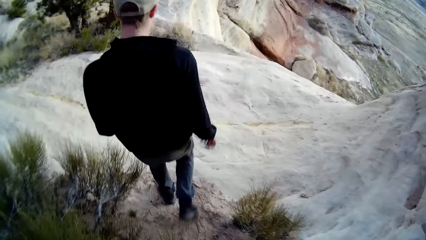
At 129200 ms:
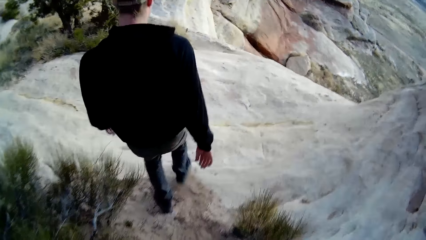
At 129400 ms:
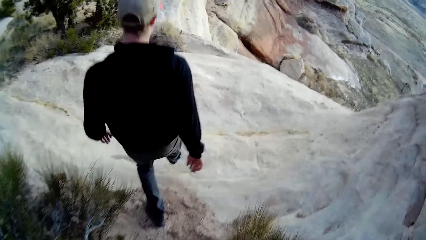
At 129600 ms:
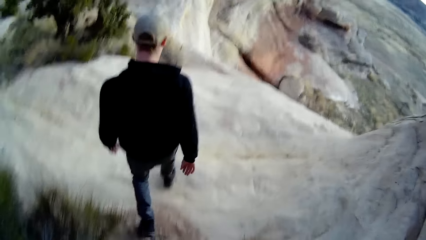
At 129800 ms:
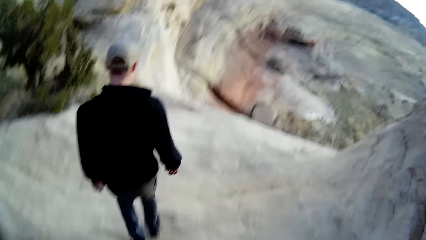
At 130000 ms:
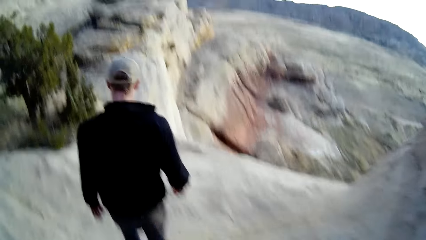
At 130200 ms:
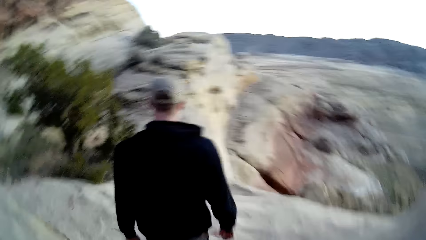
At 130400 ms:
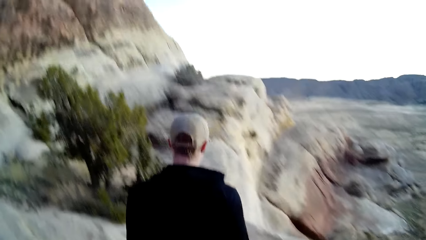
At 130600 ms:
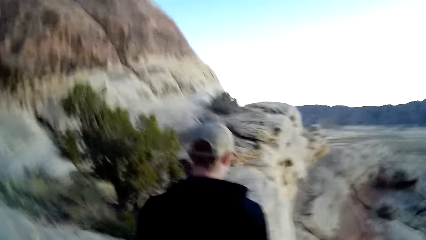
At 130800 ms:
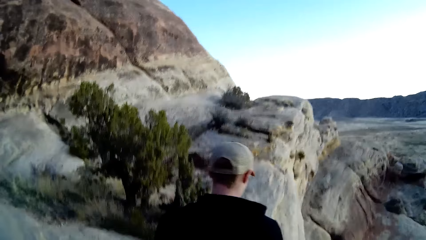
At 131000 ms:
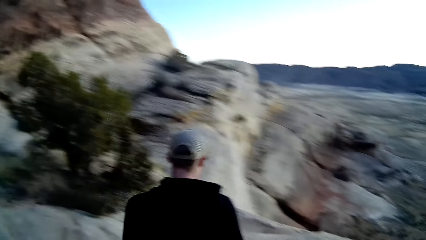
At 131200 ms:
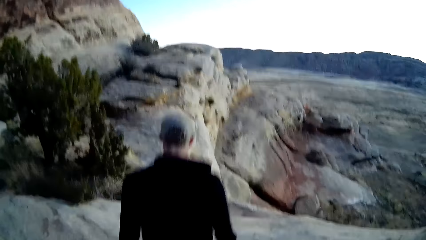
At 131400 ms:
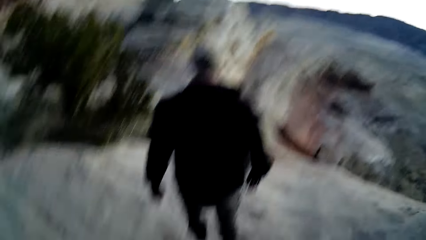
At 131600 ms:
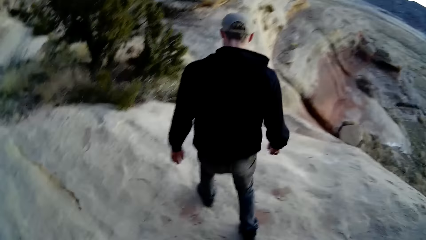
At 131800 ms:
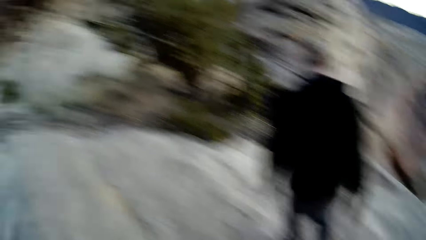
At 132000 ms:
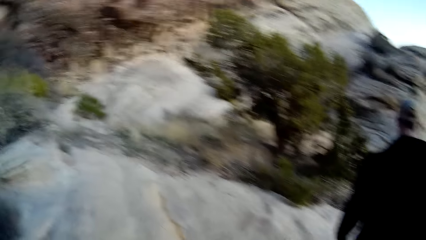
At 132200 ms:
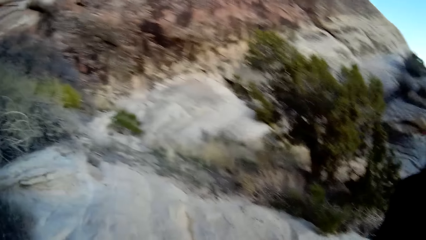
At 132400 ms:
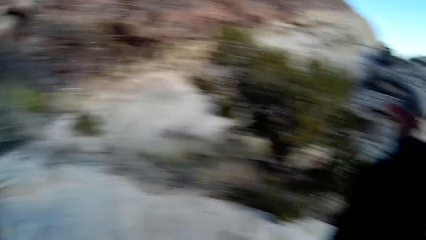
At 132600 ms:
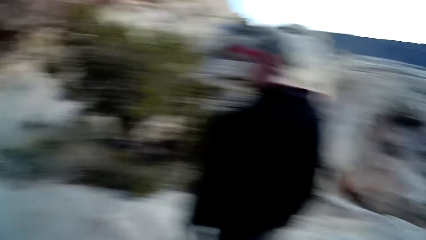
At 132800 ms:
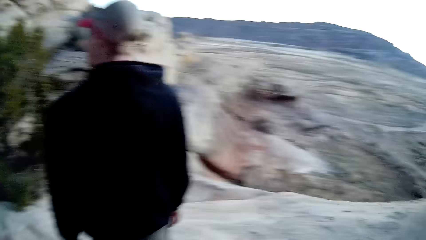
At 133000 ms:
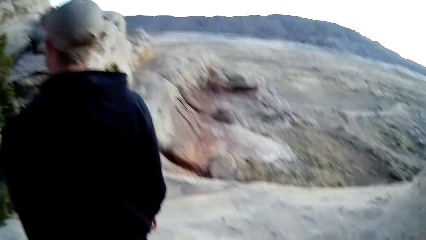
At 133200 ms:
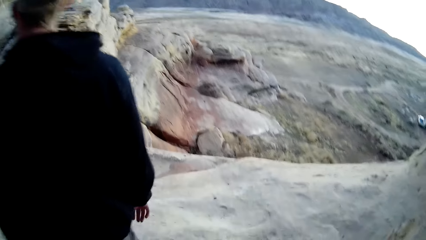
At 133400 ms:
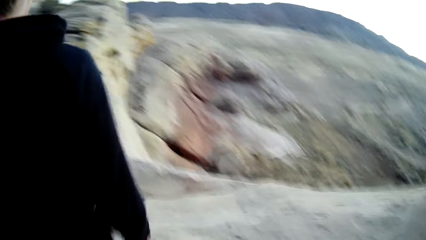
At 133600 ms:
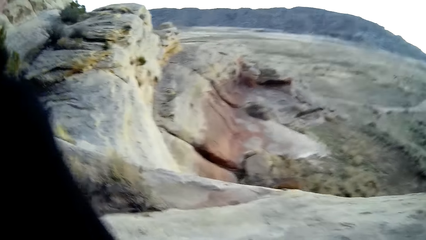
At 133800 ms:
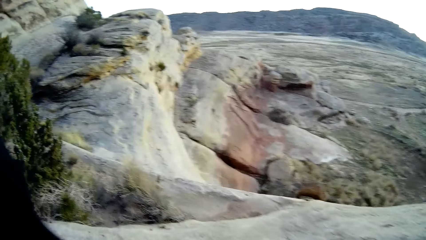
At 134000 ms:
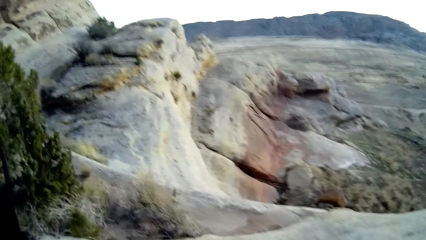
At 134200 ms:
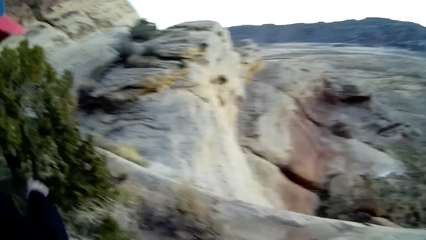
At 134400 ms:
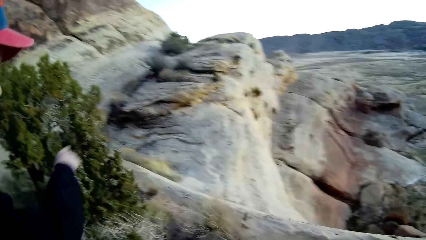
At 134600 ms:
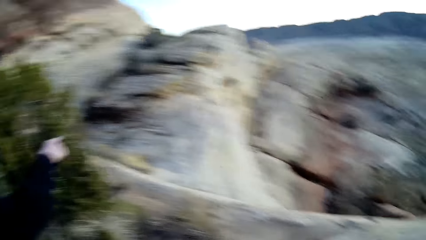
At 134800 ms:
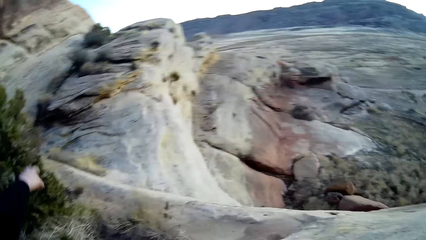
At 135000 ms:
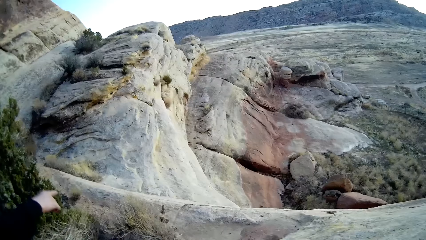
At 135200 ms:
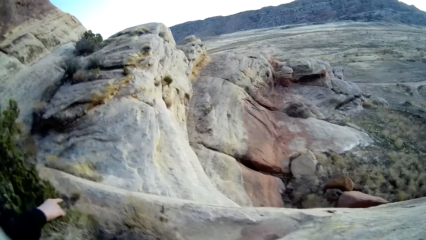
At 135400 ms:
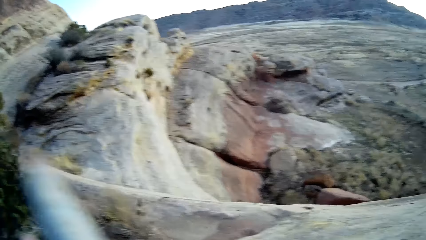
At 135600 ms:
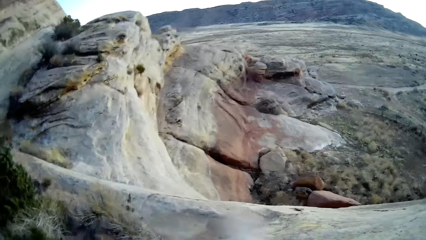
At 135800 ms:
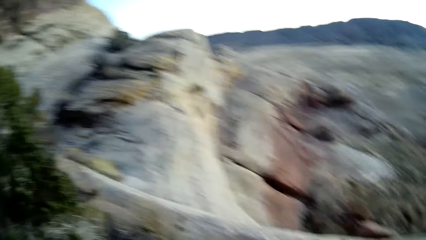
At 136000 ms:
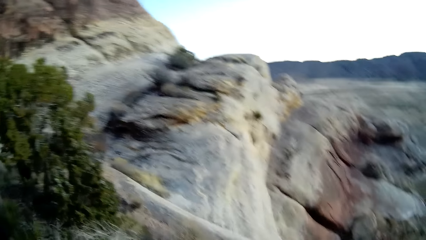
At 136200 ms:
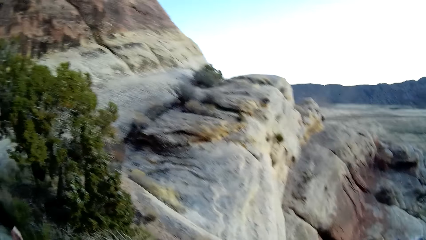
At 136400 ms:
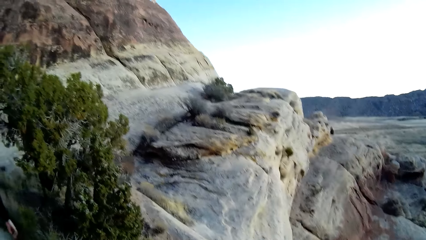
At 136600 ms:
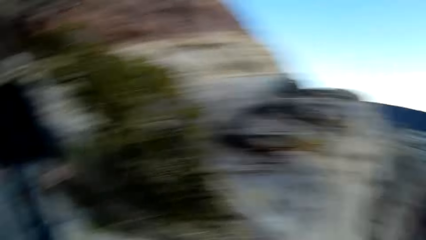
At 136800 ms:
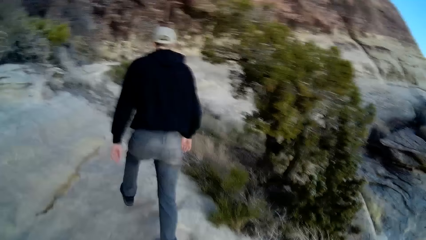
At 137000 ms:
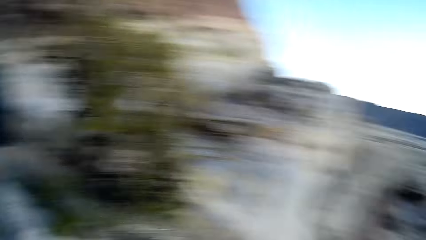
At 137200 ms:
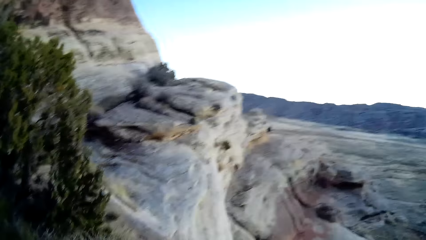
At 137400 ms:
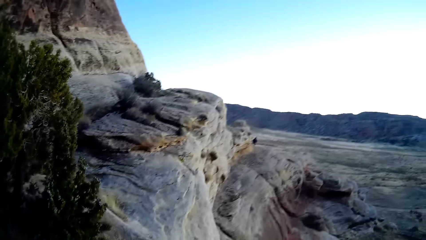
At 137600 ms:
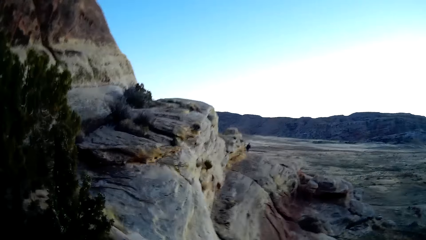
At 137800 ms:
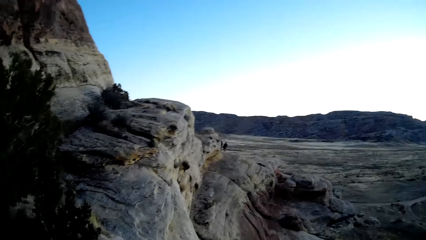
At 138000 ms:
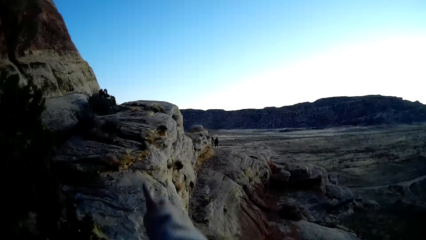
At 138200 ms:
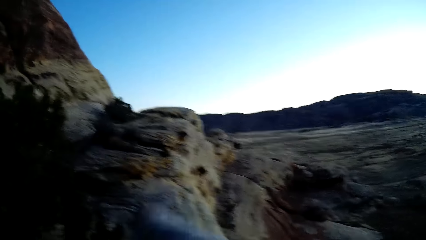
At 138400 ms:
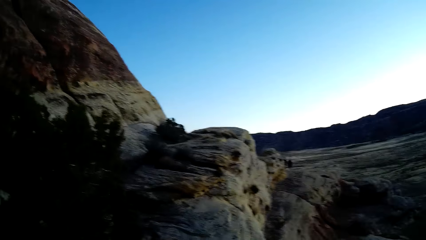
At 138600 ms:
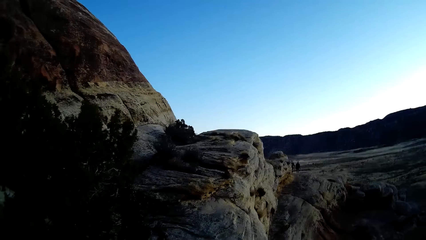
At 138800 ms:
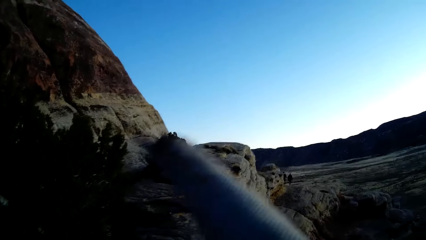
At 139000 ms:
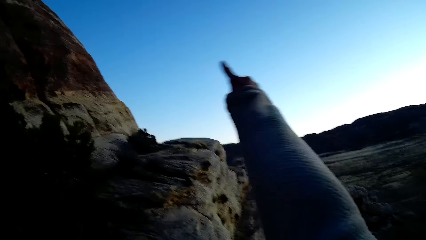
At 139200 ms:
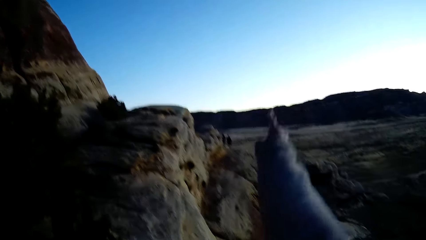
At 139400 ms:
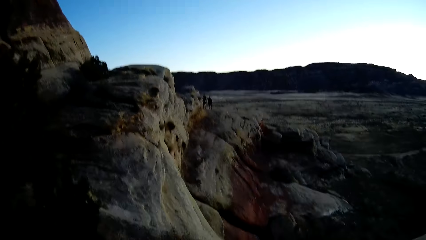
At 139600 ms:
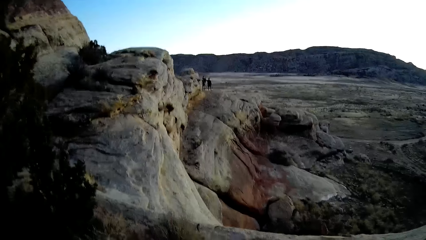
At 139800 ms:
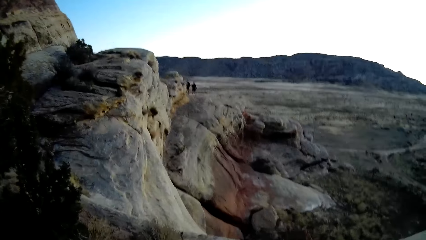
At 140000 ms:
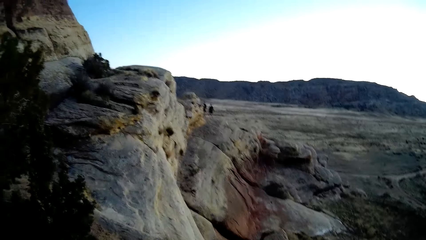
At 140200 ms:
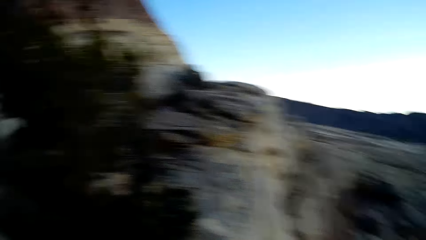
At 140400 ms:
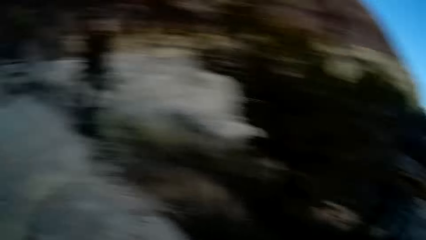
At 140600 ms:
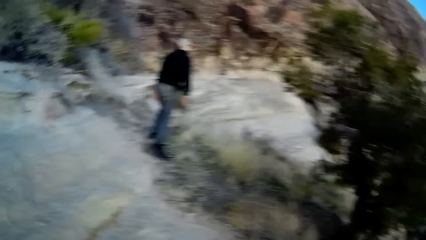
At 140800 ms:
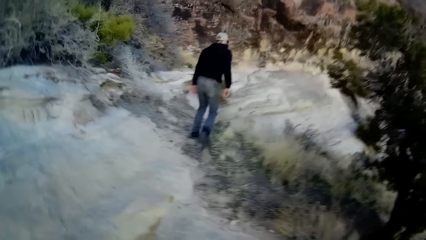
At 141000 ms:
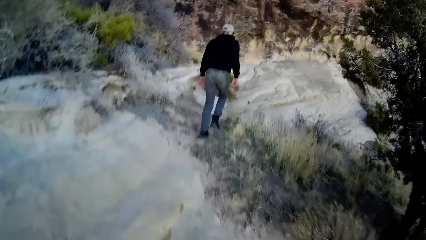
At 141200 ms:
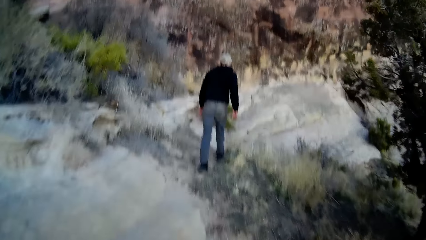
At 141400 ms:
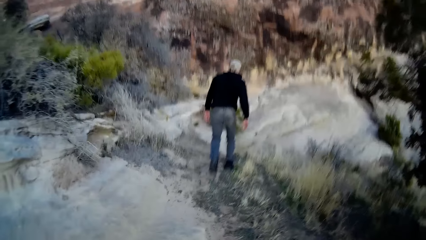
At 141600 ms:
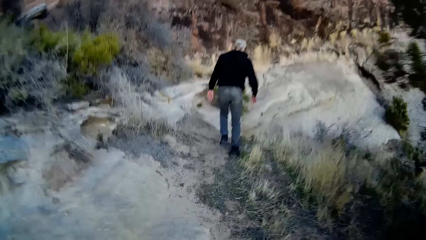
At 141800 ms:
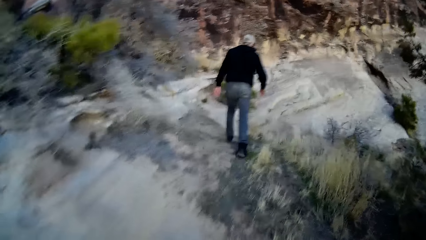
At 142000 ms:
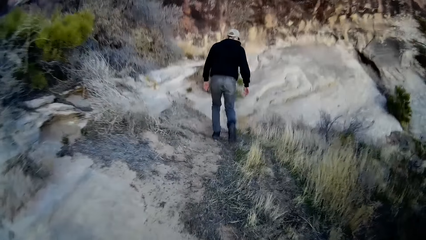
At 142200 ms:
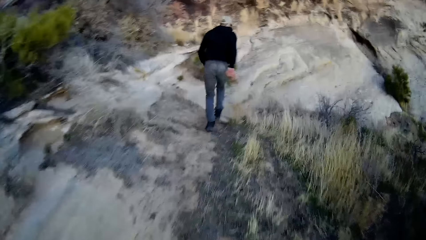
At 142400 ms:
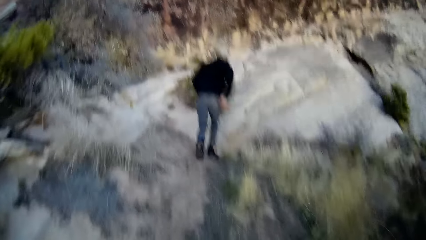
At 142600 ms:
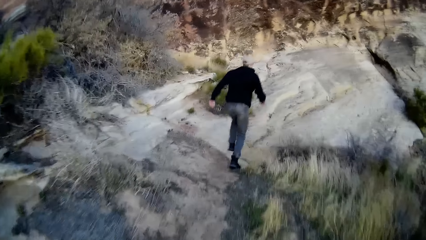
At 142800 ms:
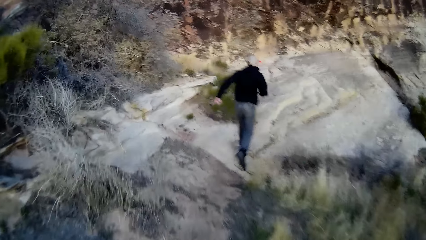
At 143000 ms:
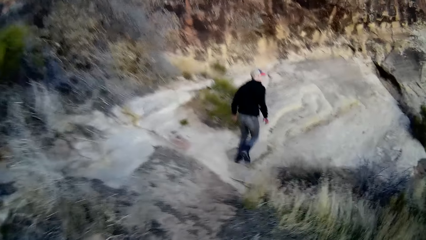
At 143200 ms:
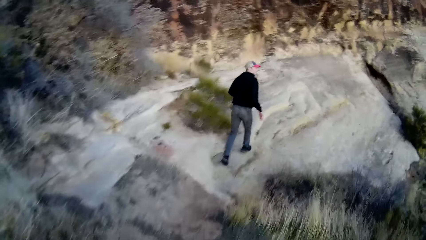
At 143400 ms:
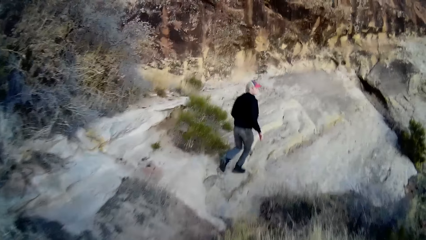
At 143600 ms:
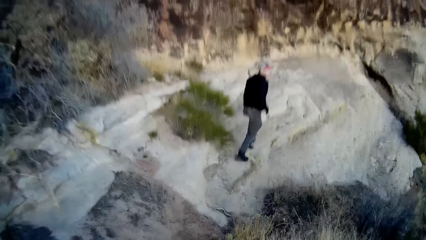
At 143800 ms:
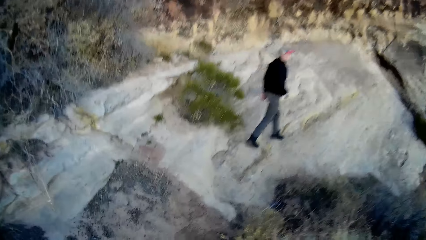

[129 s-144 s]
A person walks down the rock. The camera wearer walks down the rocks. They look around the rocks. They move the hand. They stare at another person. The other person jumps down the rock. The camera wearer walks down the rock.
